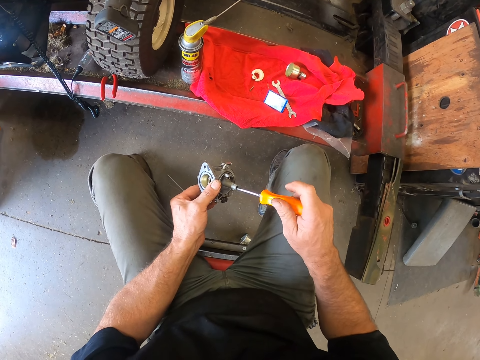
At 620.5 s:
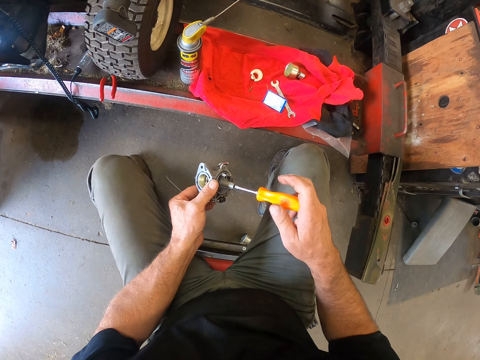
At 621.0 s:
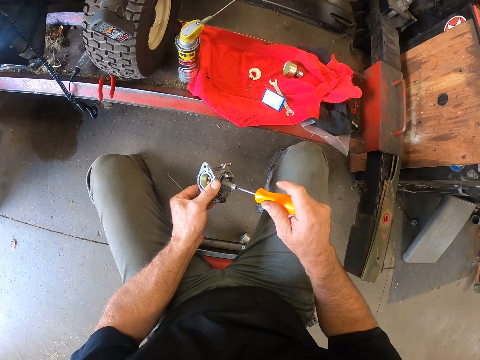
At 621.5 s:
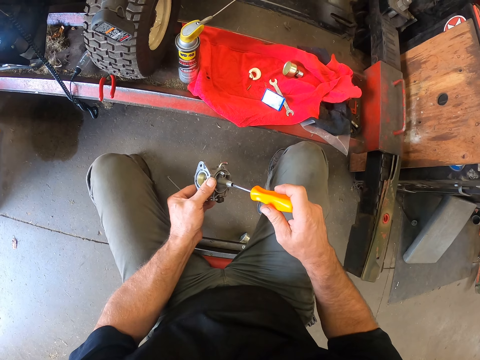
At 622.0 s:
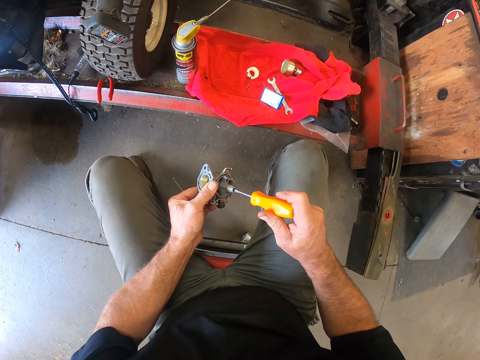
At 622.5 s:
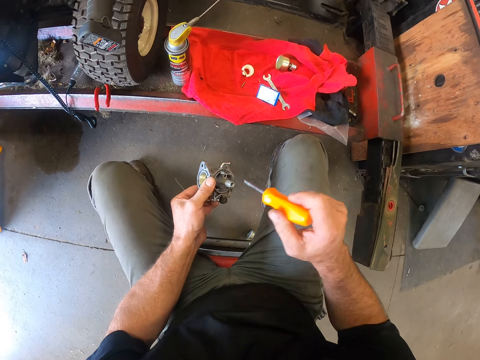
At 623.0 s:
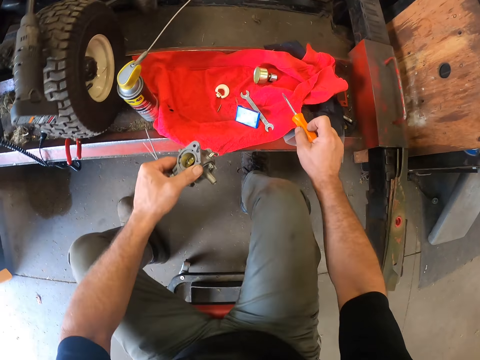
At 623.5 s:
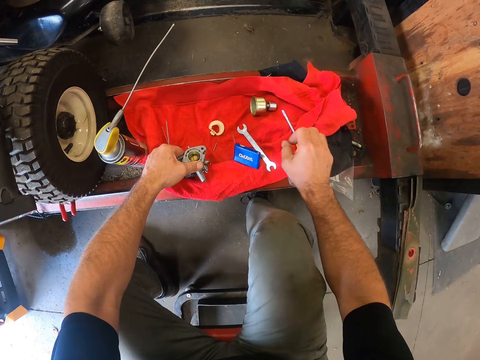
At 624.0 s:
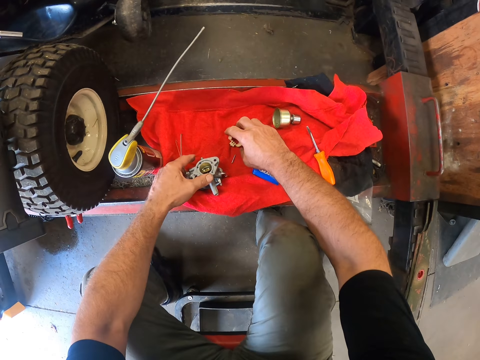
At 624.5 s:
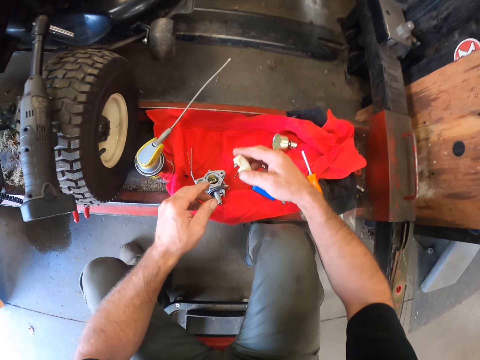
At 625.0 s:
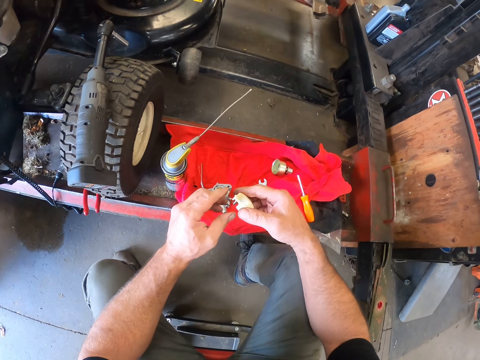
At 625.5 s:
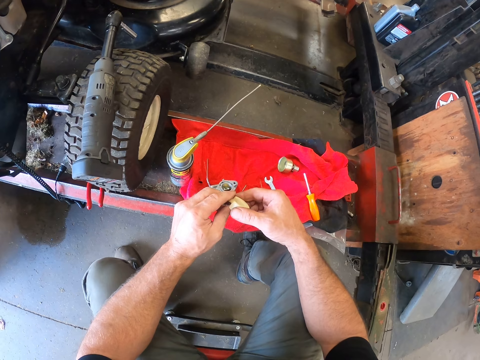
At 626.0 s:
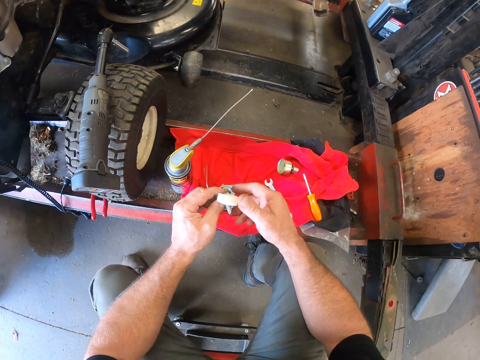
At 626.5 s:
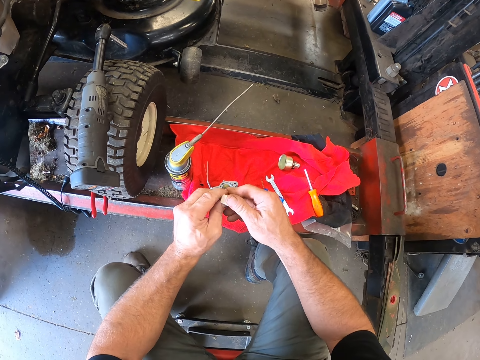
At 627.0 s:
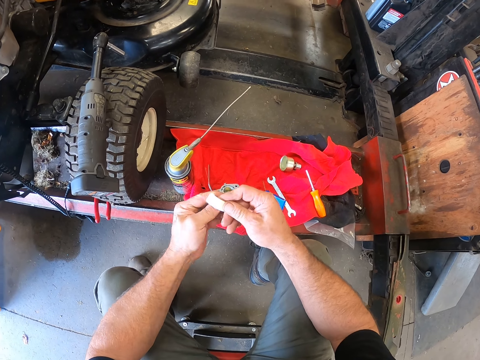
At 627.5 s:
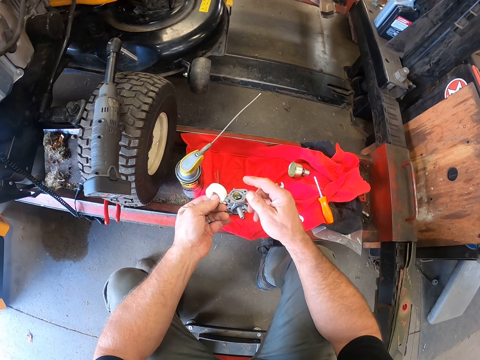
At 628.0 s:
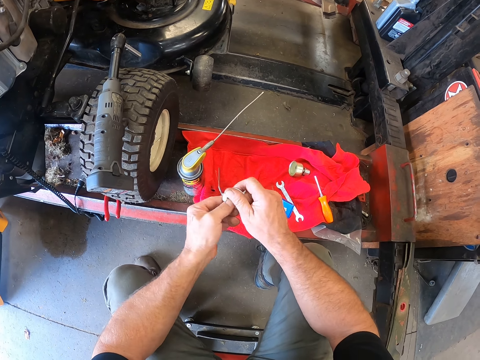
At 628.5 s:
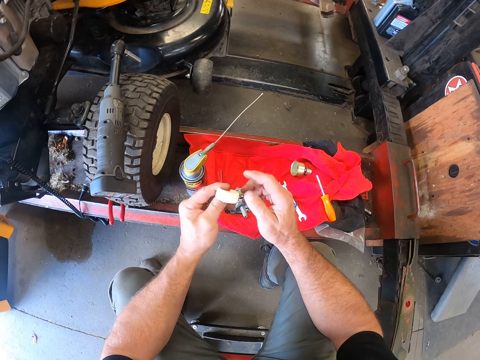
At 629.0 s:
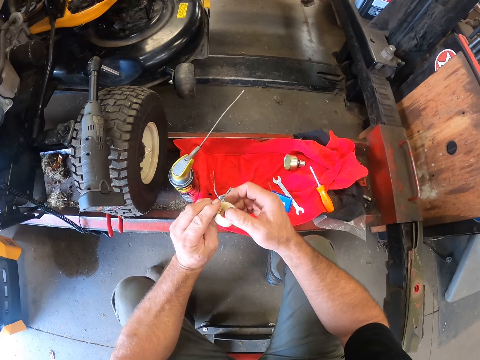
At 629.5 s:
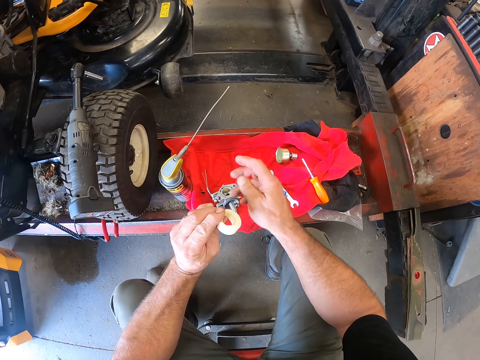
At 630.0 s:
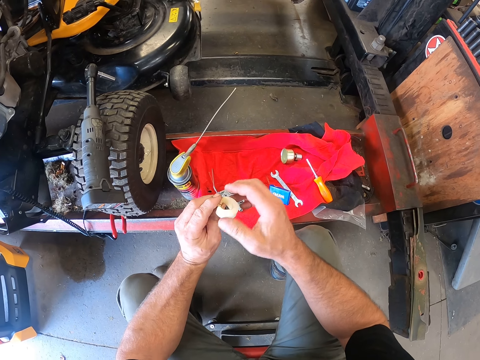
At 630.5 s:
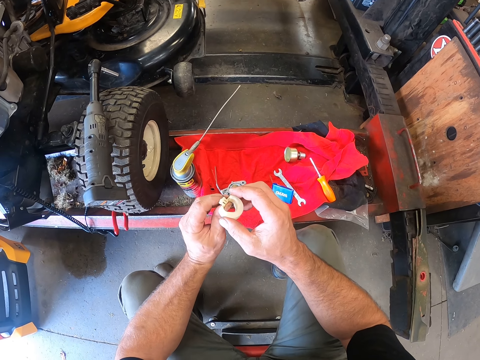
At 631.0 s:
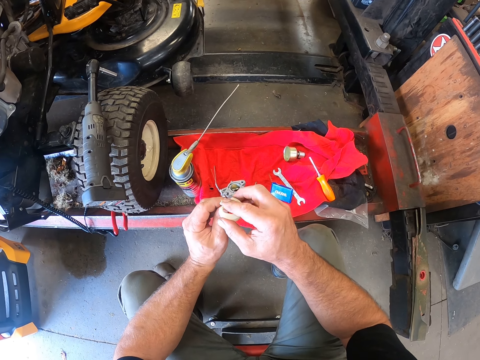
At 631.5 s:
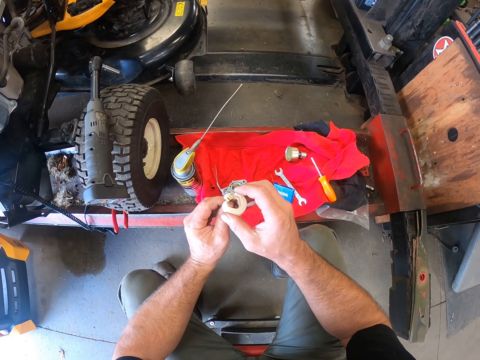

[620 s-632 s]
The camera wearer drops the screwdriver on the cloth. He drops the mechanism device on the table. He picks up a second device on the cloth with his right hand. He touches something with both hands. He rubs on the device with his hands.

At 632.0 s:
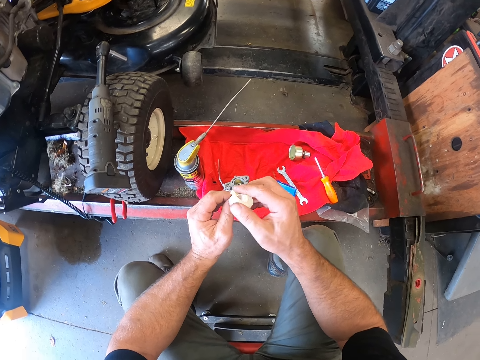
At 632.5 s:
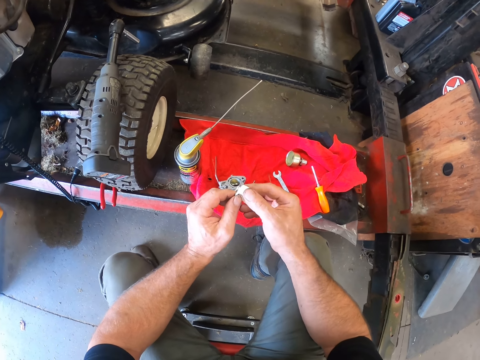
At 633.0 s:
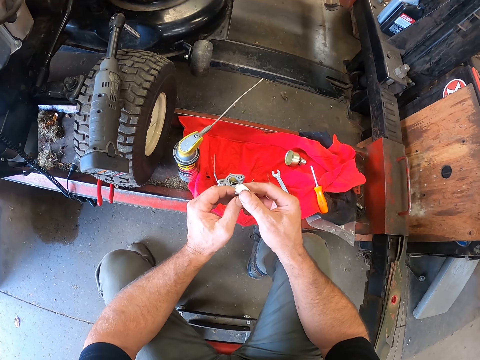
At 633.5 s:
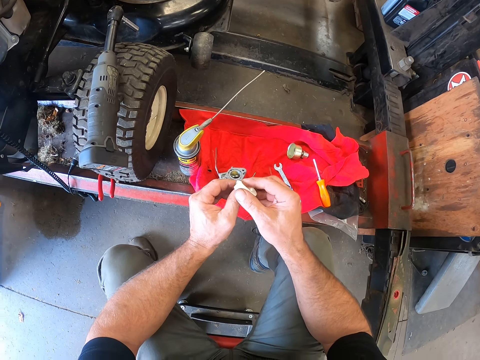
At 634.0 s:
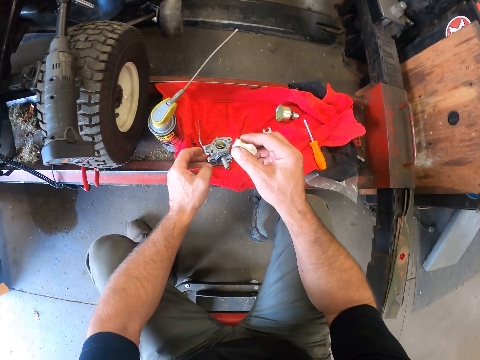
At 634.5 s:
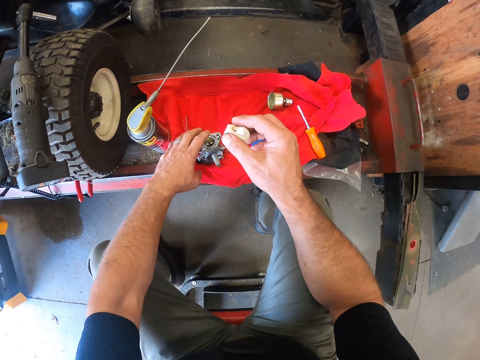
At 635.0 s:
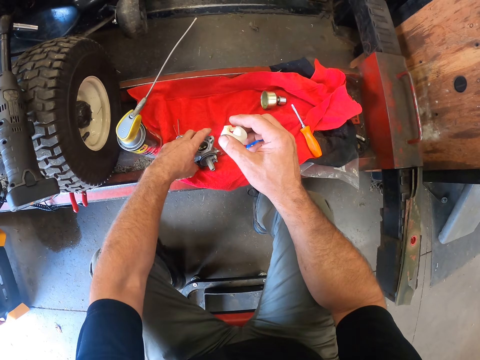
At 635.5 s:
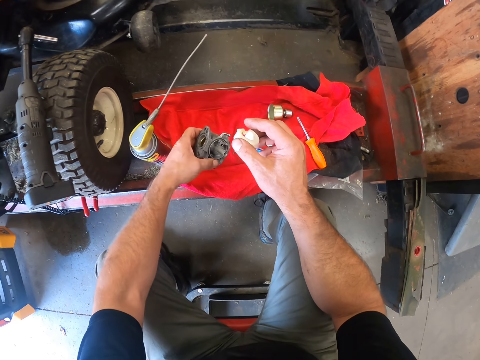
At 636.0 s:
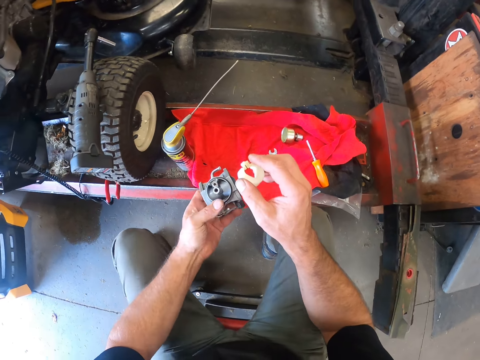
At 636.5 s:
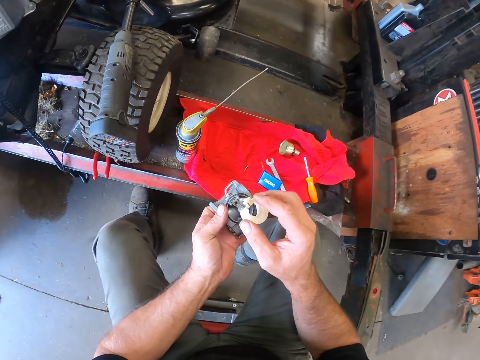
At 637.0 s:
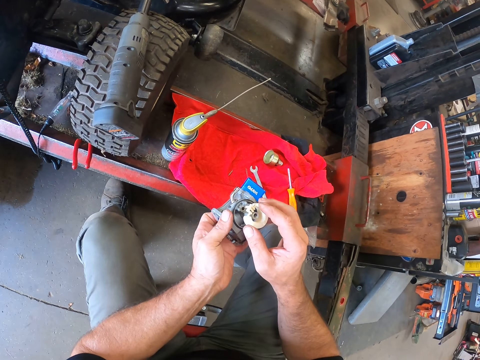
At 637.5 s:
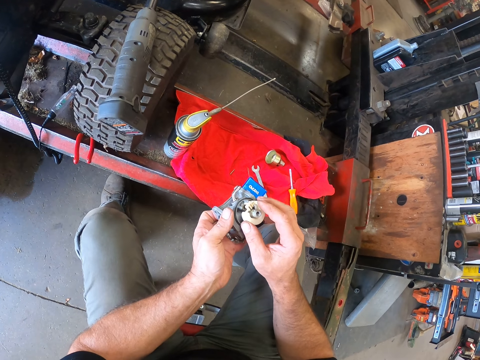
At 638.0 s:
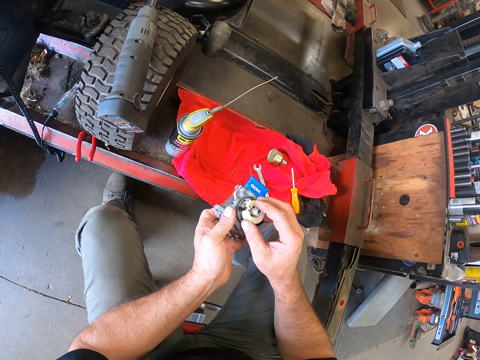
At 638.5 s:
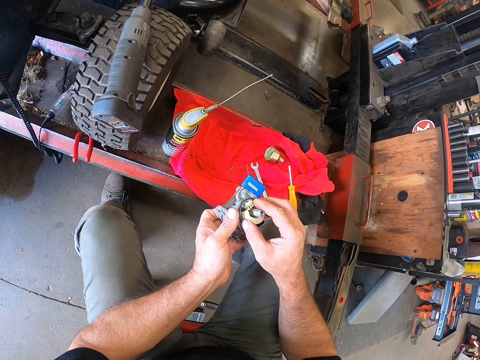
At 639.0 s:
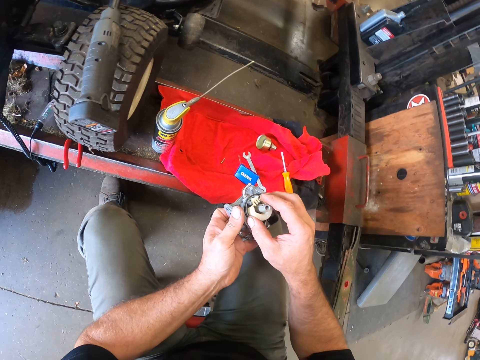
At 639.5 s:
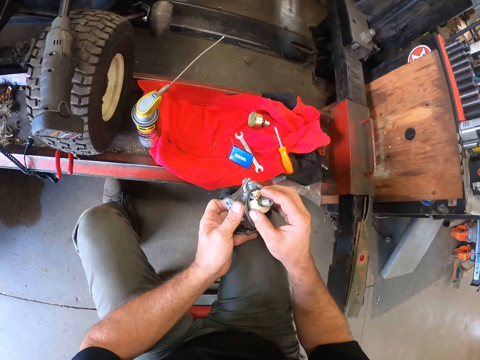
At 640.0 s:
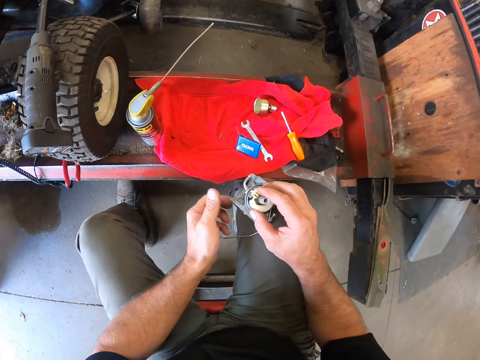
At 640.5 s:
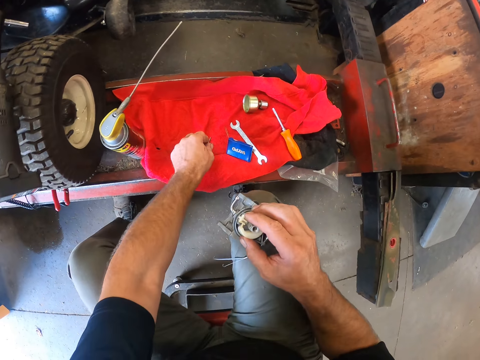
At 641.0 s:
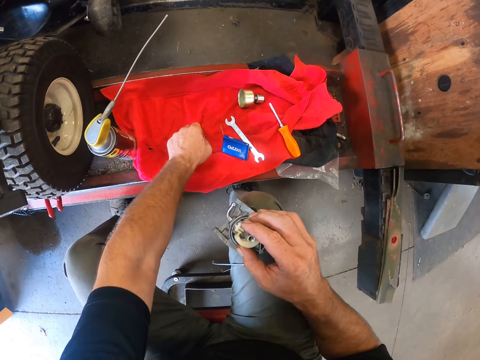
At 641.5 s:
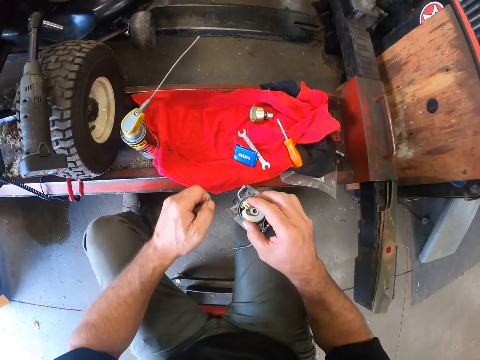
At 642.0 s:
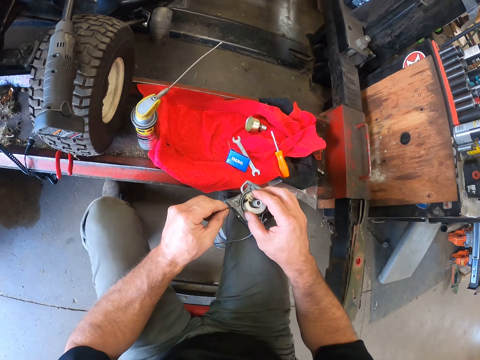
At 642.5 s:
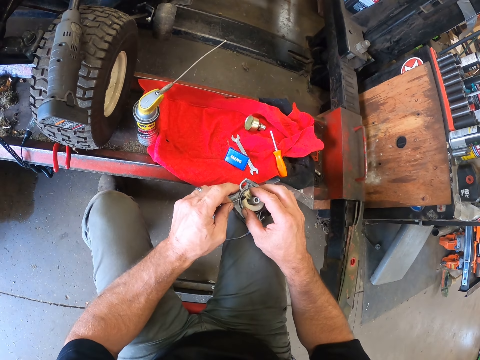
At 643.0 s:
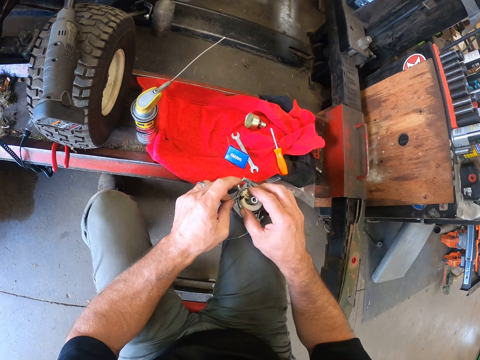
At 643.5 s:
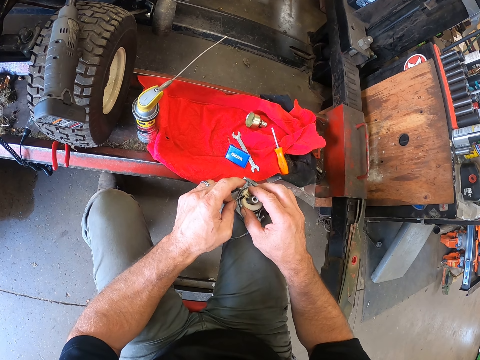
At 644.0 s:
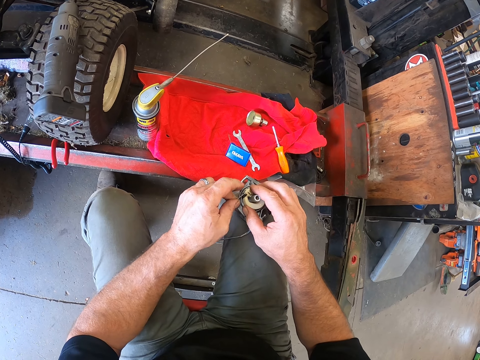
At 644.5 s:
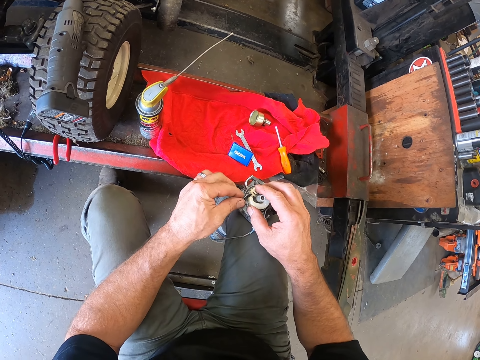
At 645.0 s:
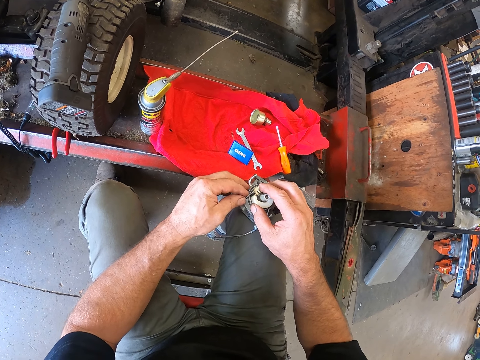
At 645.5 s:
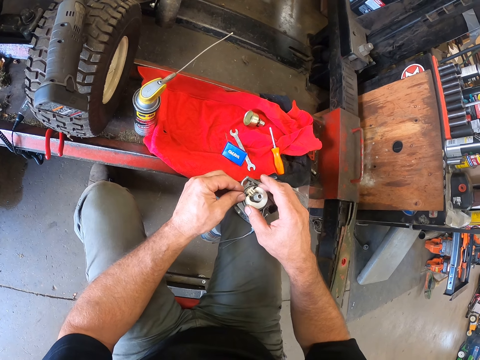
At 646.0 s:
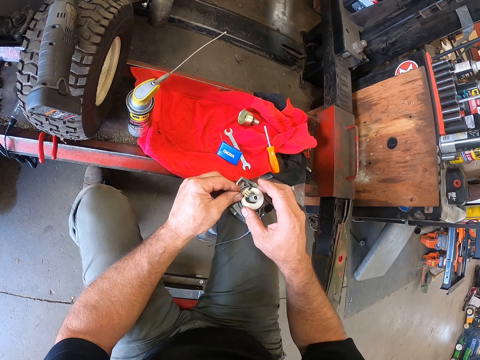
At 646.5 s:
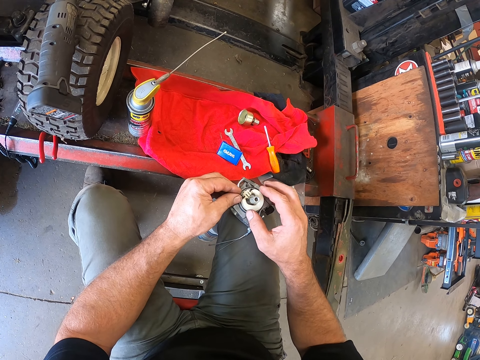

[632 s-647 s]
The camera wearer grabs the mechanism device on the table with his left hand. He attaches the second device to the mechanism device. He places something on the knee. He picks up a screw from the table with his left hand. He attaches the screw to the mechanism device.
